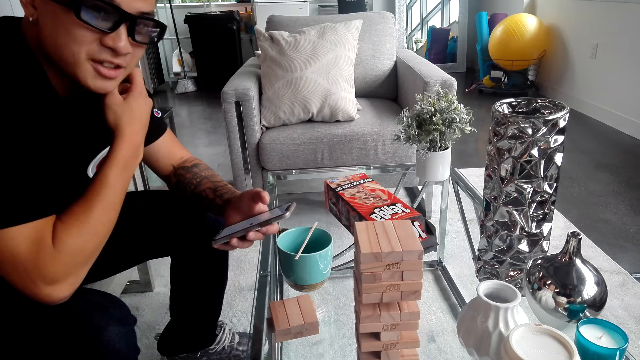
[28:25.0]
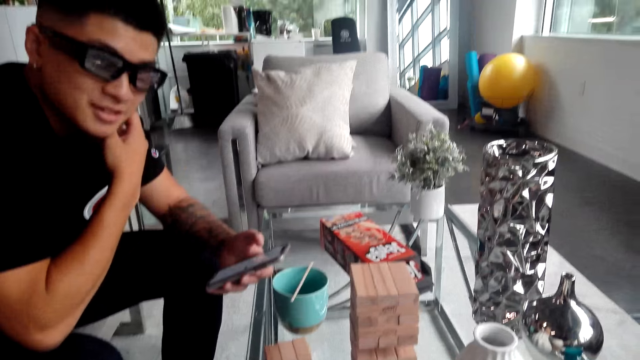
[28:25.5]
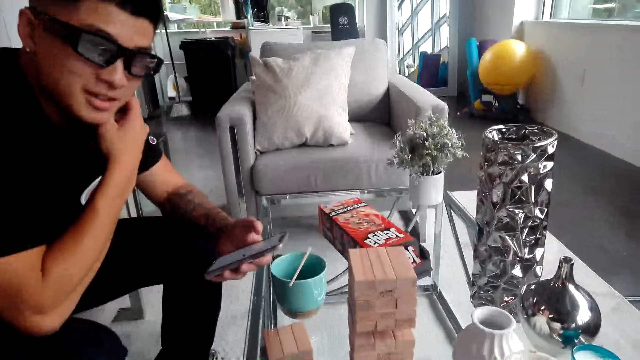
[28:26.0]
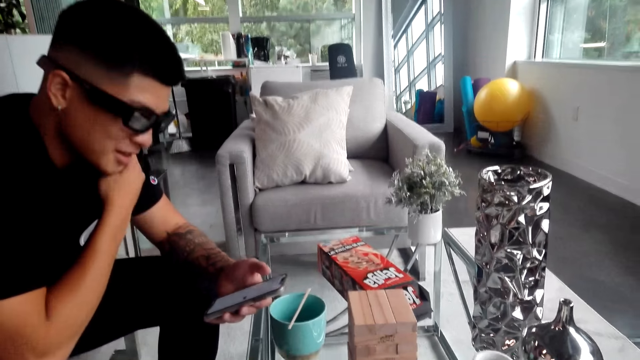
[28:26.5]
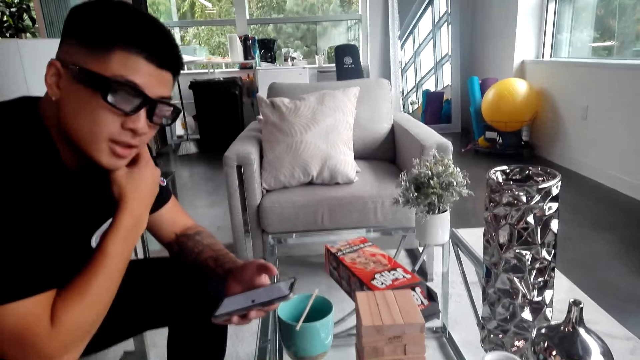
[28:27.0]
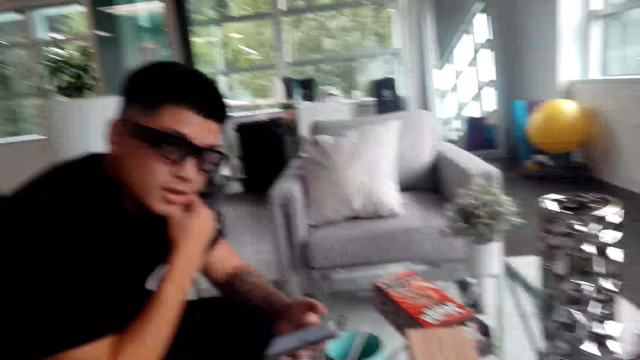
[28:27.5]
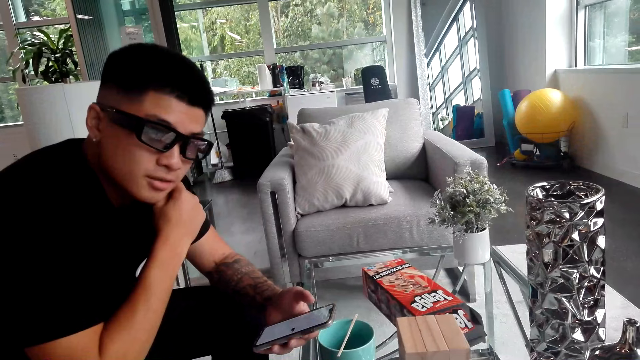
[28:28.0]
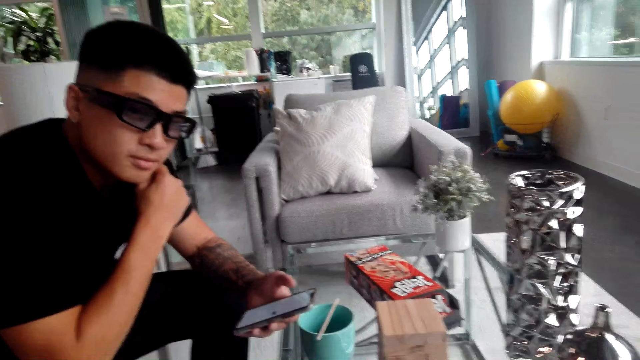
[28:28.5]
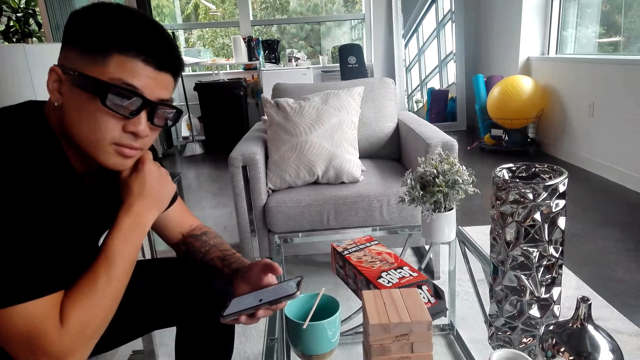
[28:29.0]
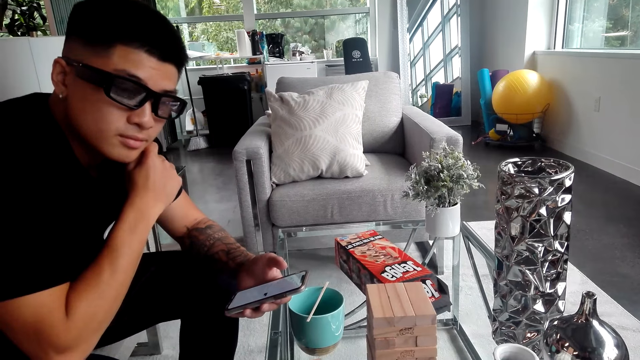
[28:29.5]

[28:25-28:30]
A person talks to another person. The first person stares at the phone.

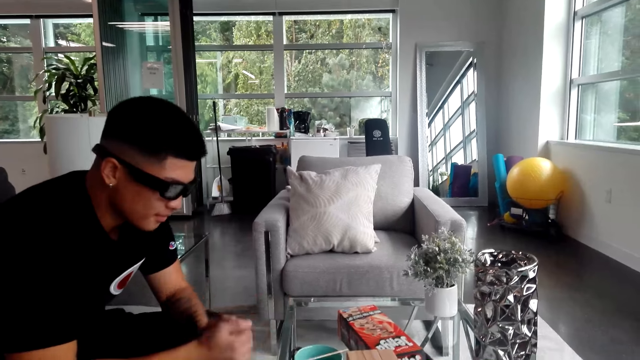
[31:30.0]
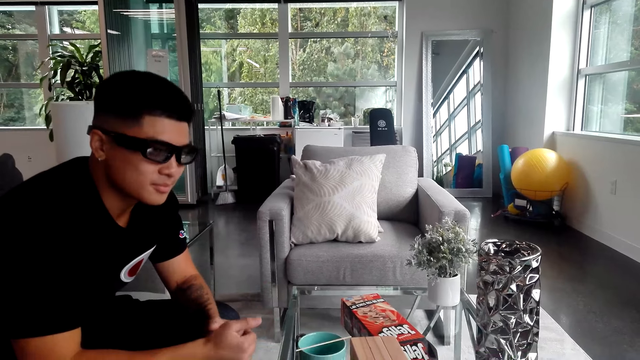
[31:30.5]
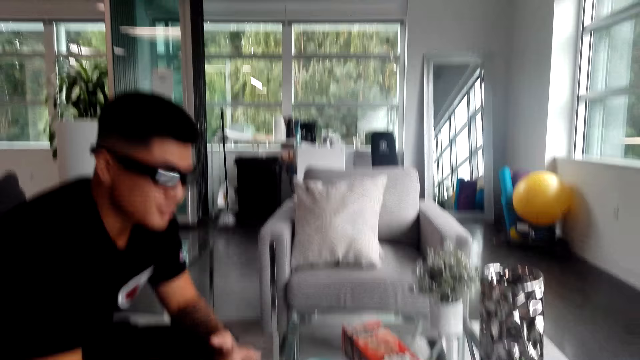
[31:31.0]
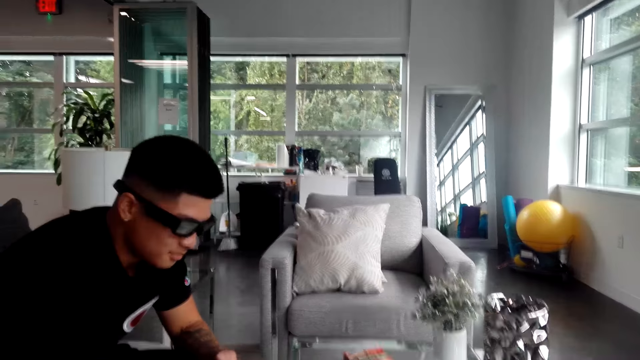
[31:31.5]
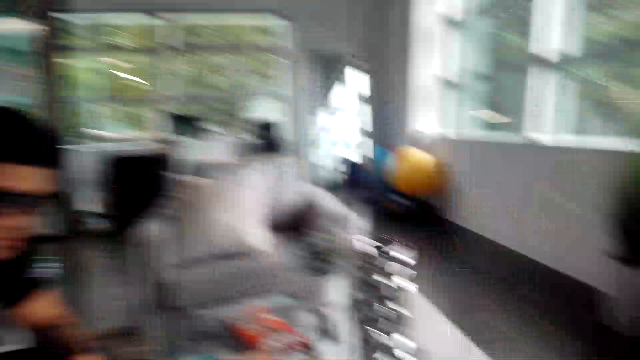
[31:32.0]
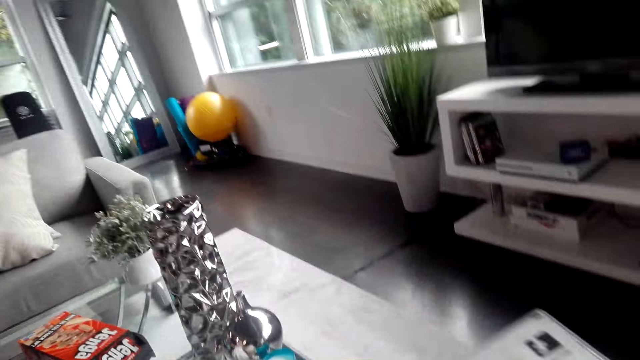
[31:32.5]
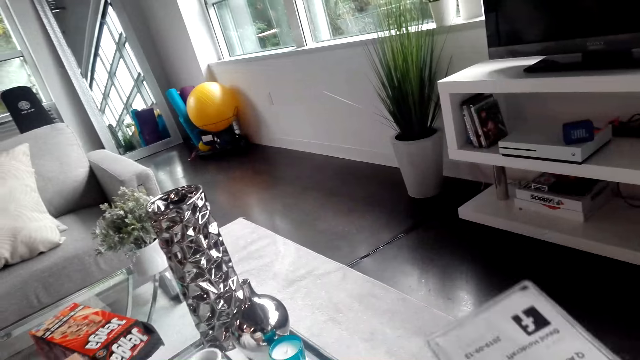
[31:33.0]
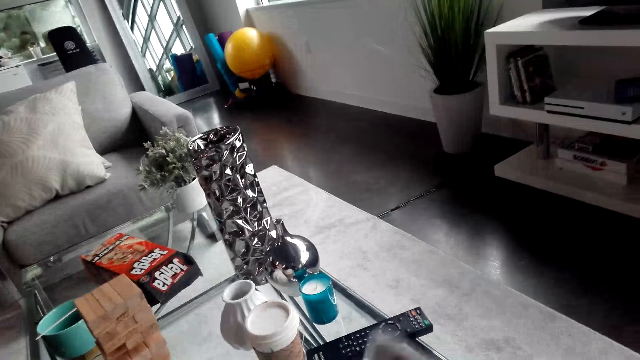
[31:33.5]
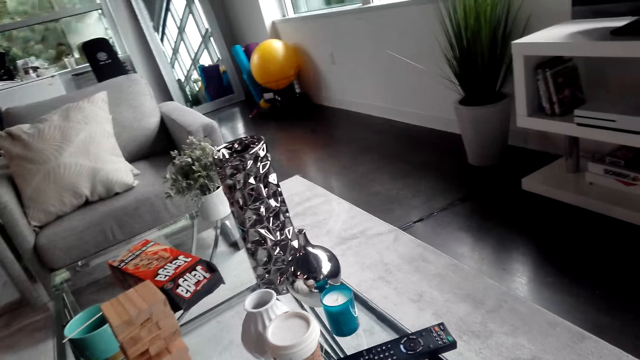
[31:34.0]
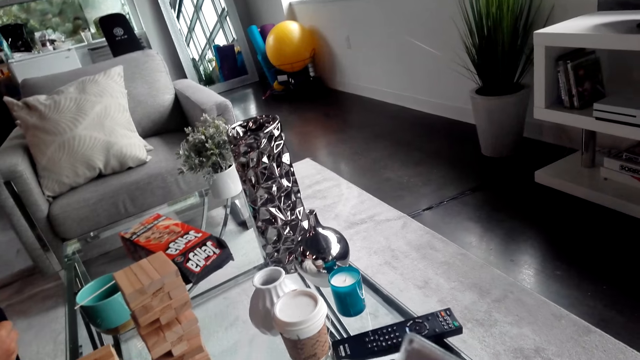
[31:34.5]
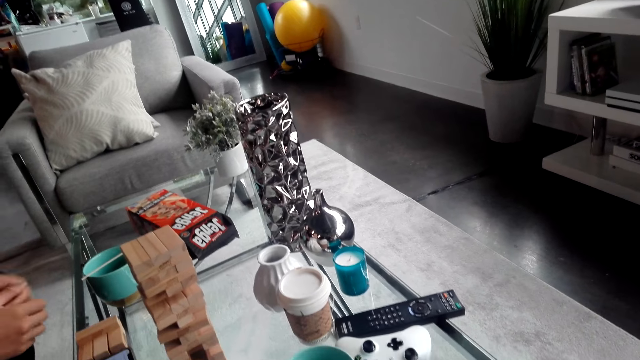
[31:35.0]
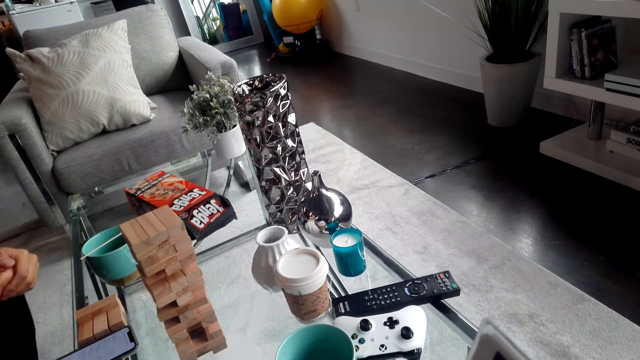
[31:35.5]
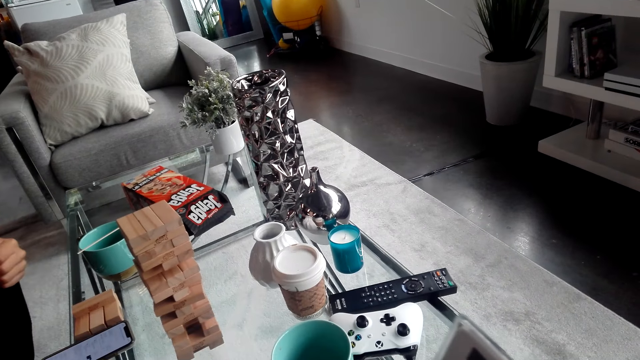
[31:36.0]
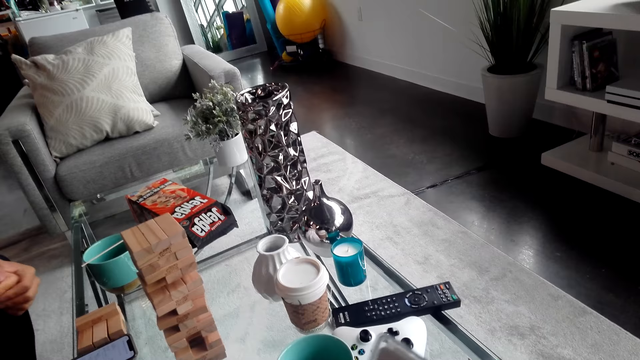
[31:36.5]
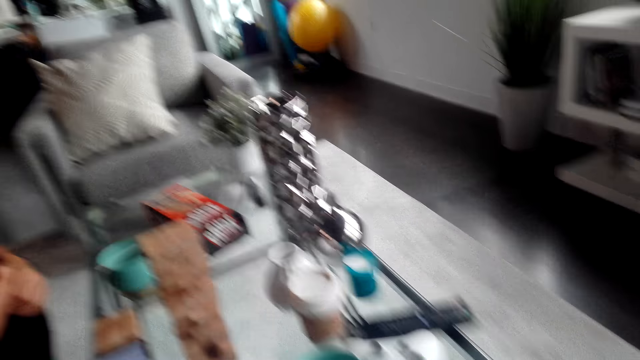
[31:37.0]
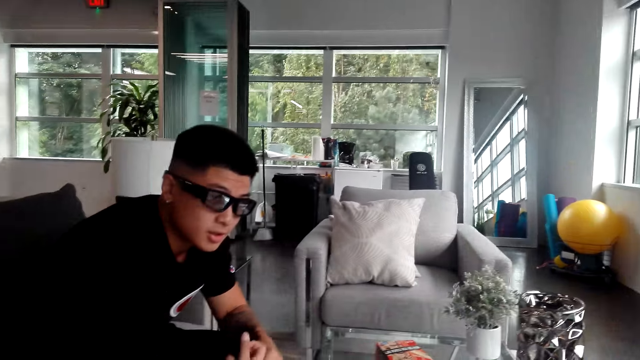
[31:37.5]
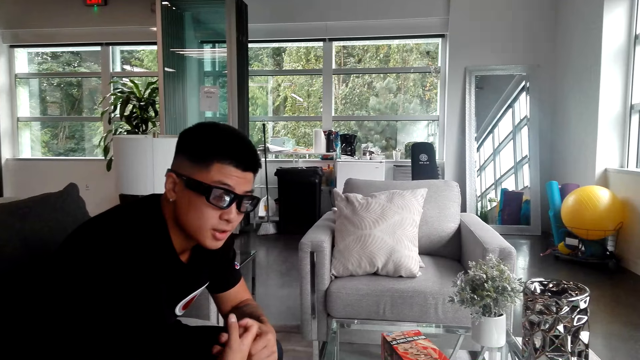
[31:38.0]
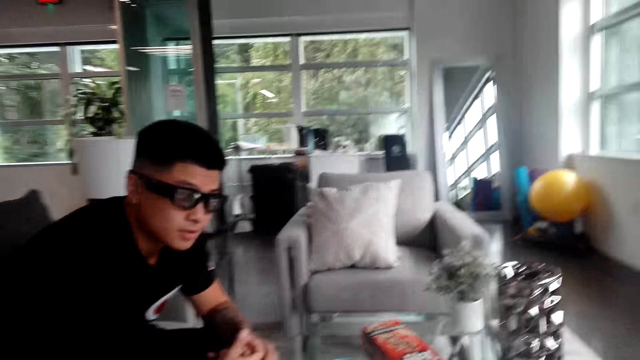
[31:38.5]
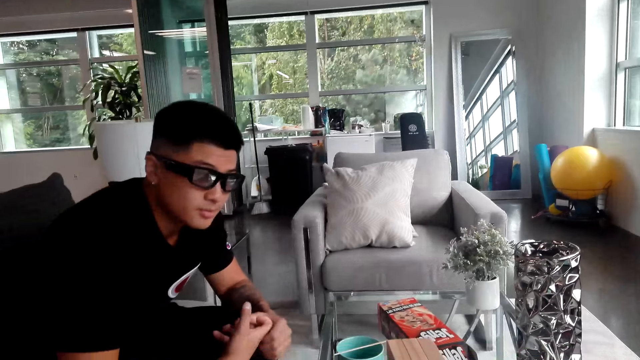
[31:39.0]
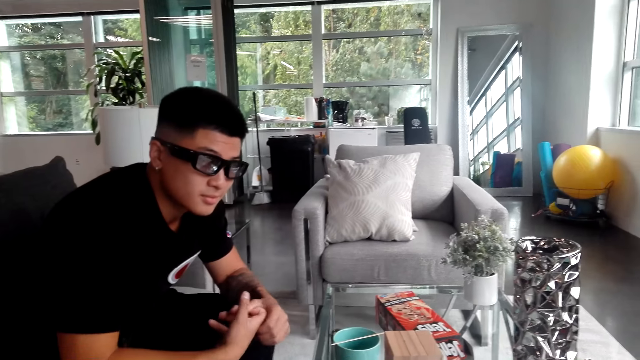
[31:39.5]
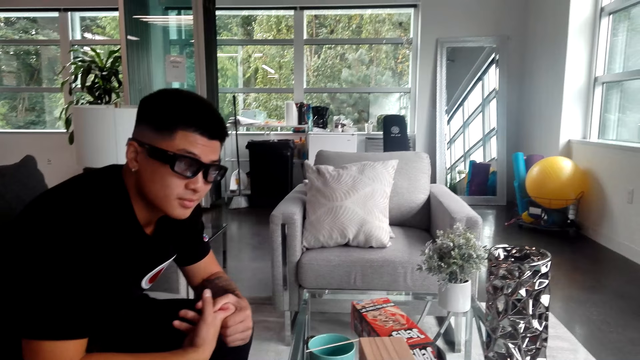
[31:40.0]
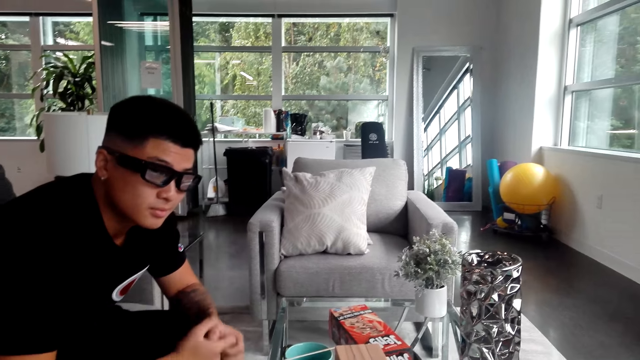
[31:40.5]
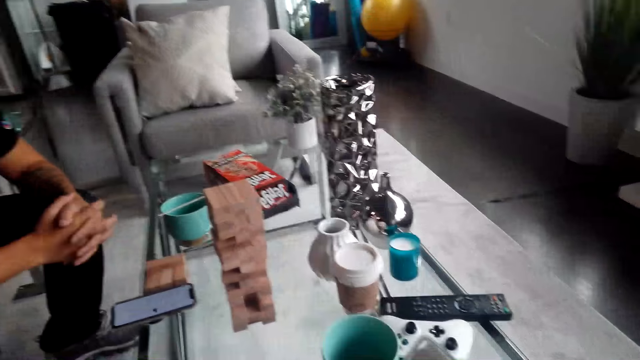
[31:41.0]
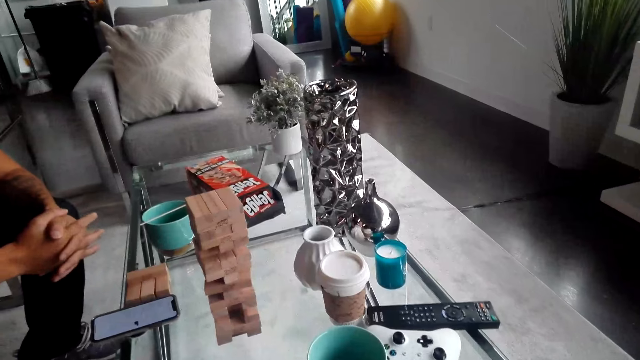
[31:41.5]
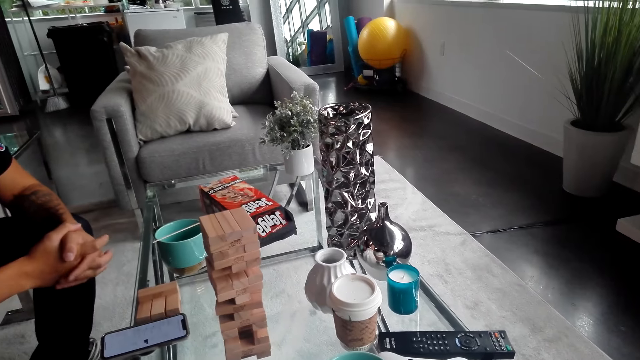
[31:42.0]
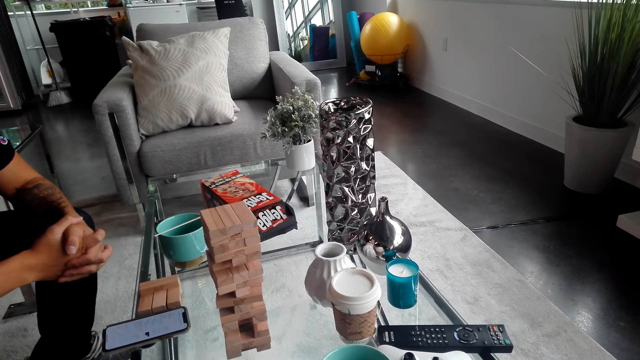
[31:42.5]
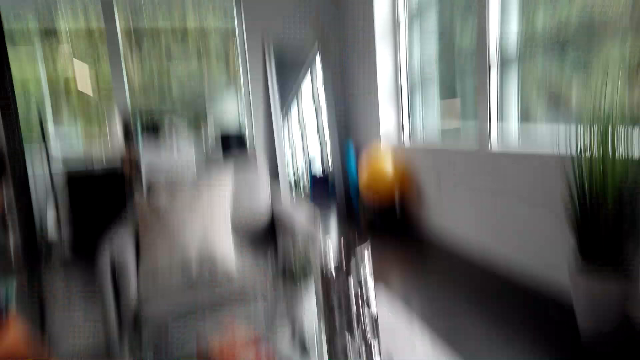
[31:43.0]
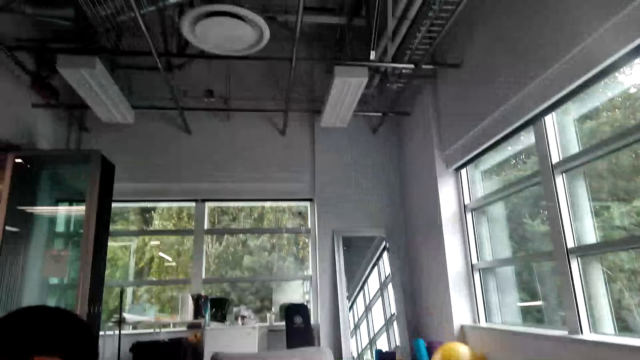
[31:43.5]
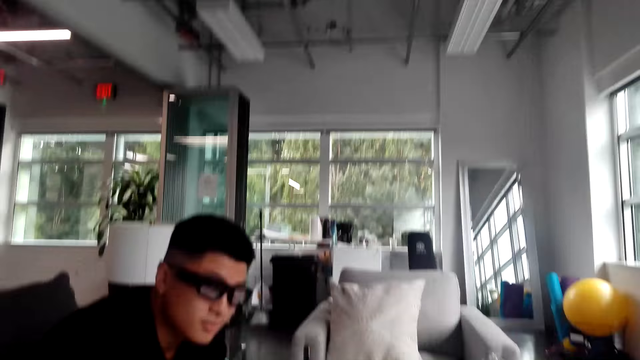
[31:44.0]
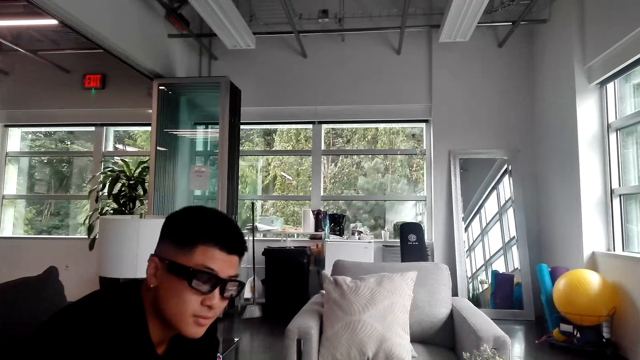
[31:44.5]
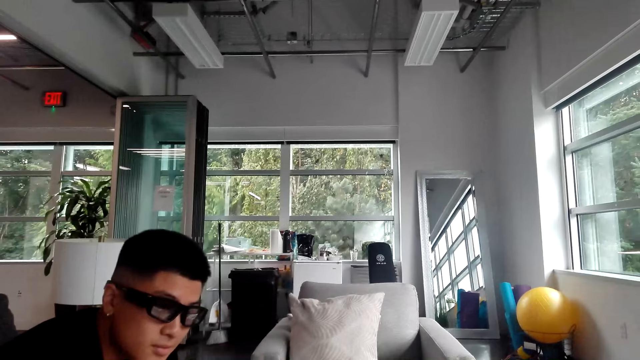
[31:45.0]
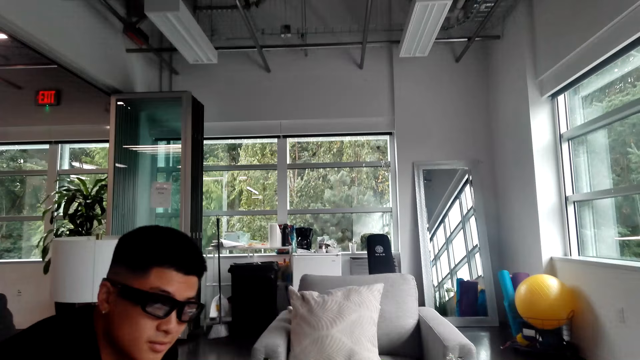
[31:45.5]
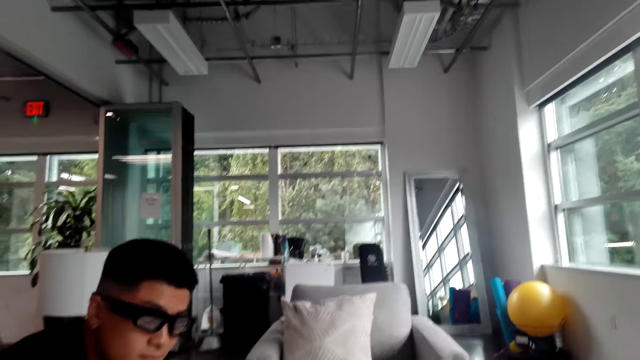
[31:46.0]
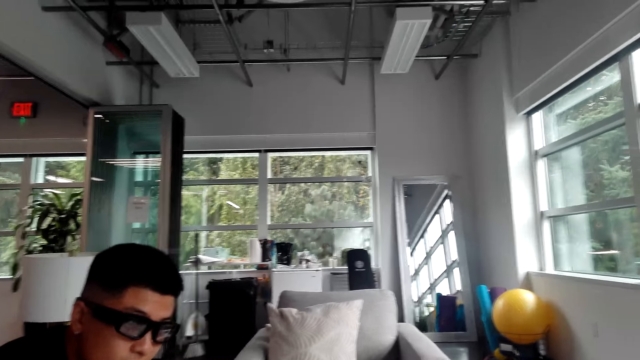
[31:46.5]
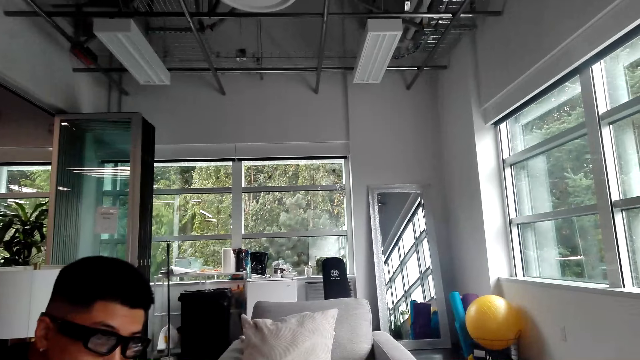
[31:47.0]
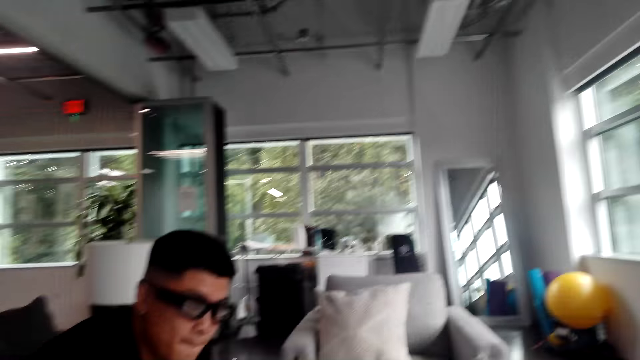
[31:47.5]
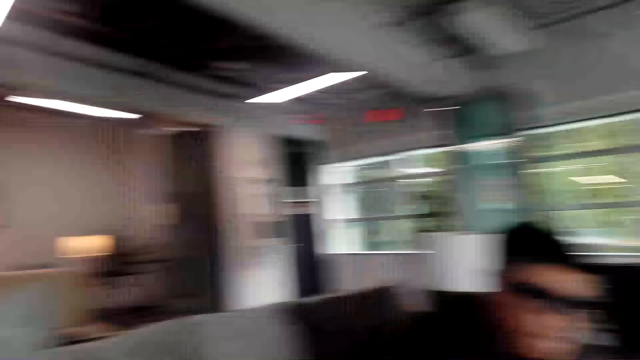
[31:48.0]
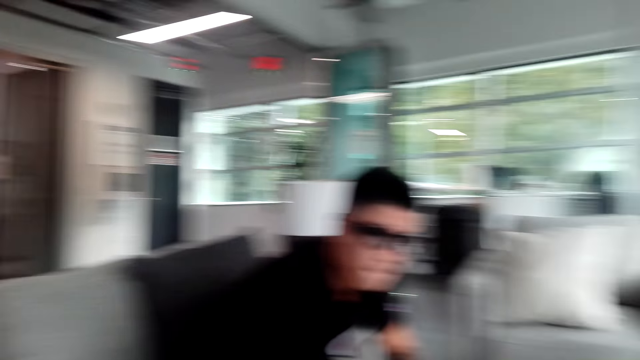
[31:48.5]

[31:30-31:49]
A man clasps hands. The camera wearer adjusts a packet. They move the card on the table. The man clasps fingers. The camera wearer moves the card on the table. They look around in the house.
